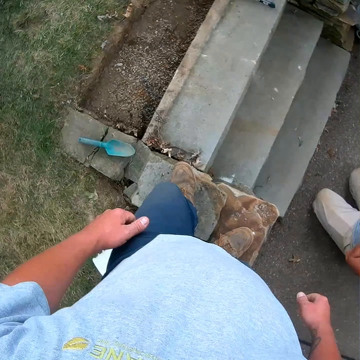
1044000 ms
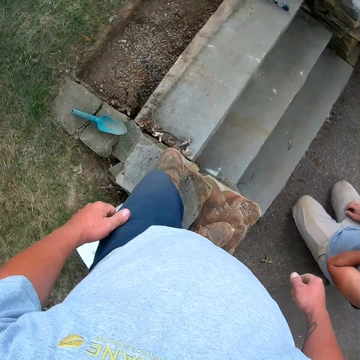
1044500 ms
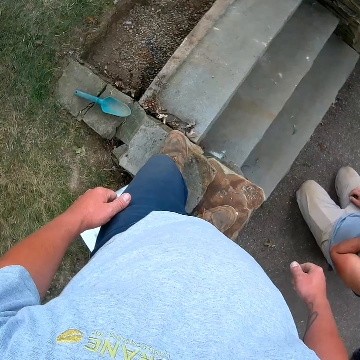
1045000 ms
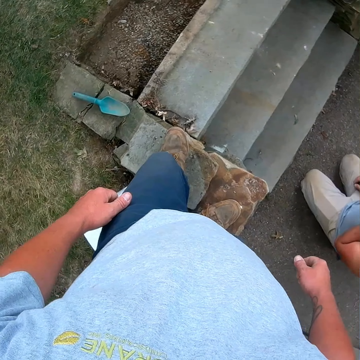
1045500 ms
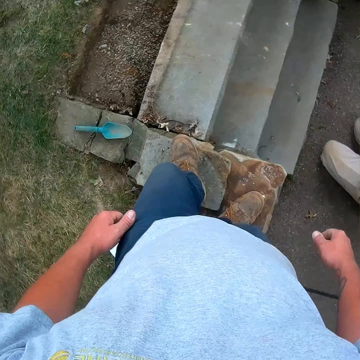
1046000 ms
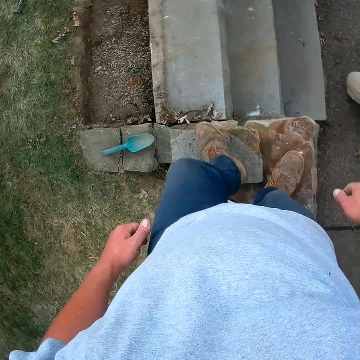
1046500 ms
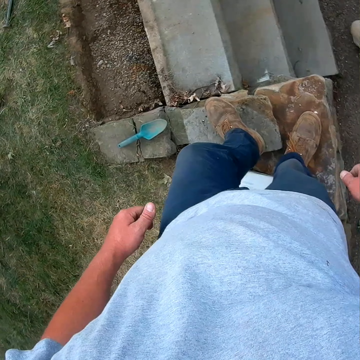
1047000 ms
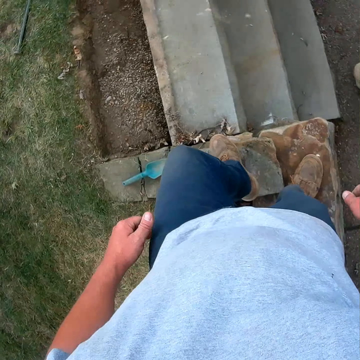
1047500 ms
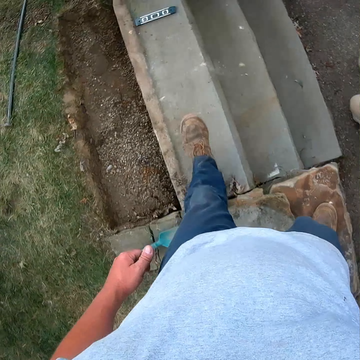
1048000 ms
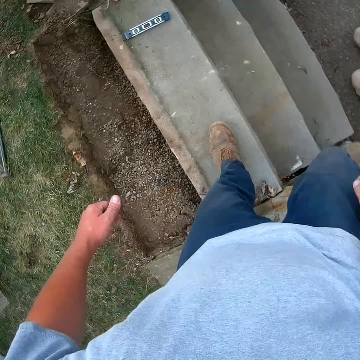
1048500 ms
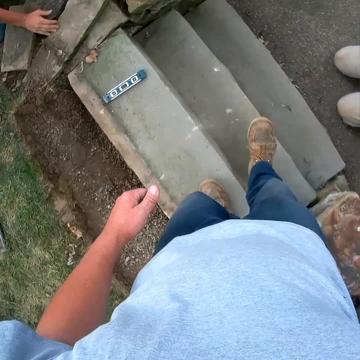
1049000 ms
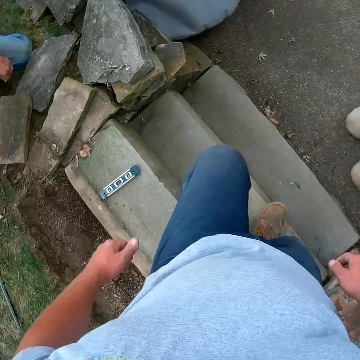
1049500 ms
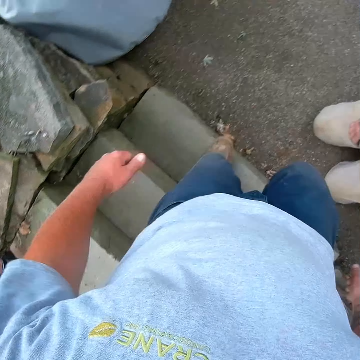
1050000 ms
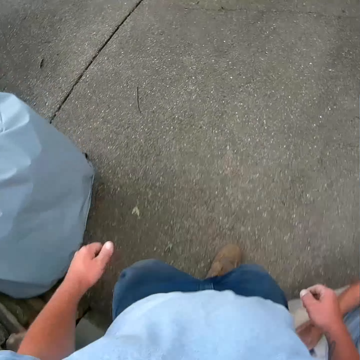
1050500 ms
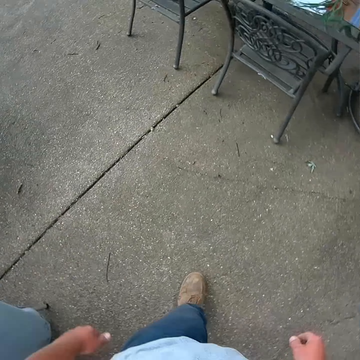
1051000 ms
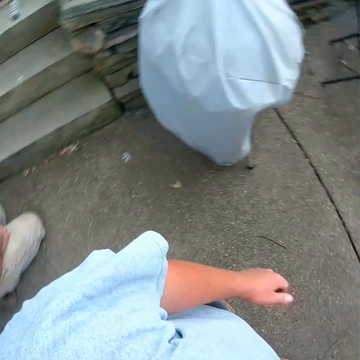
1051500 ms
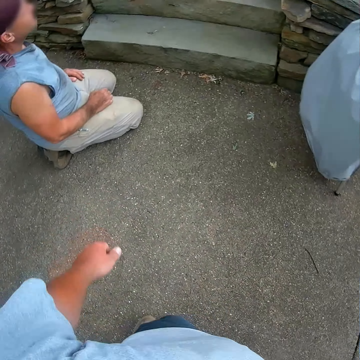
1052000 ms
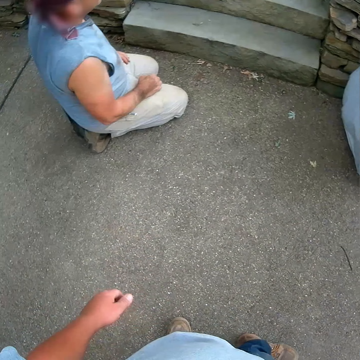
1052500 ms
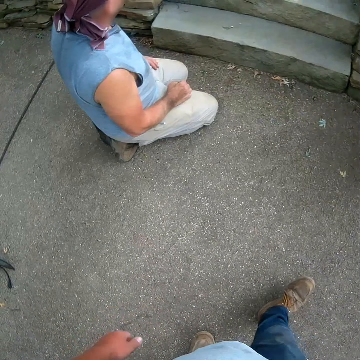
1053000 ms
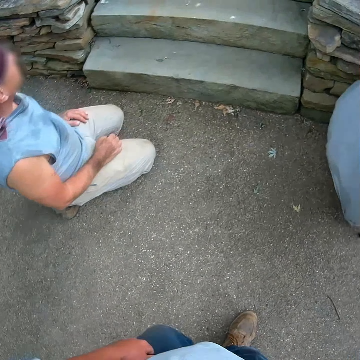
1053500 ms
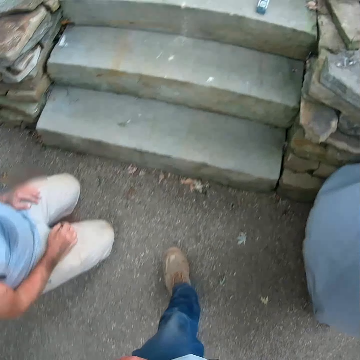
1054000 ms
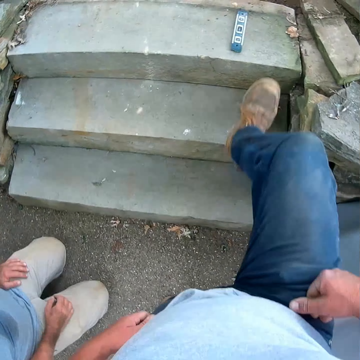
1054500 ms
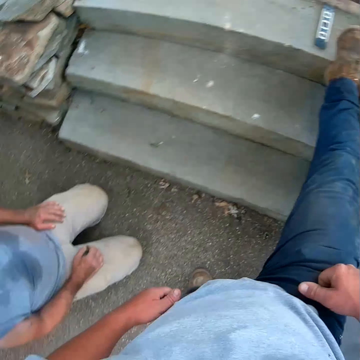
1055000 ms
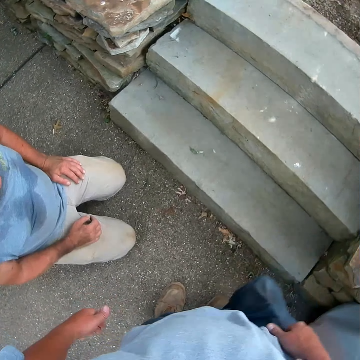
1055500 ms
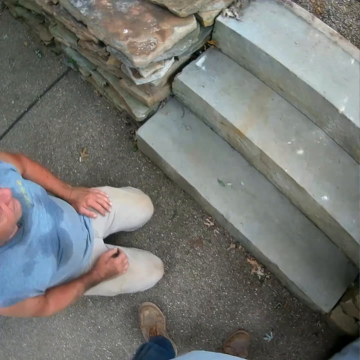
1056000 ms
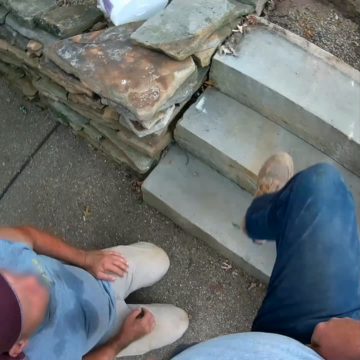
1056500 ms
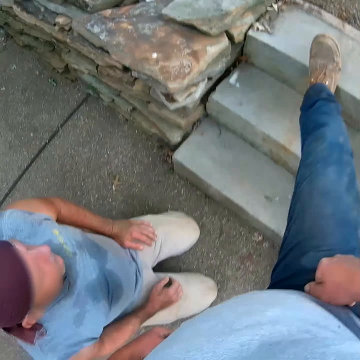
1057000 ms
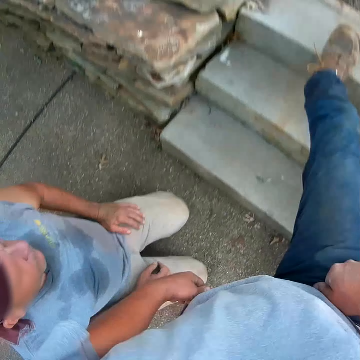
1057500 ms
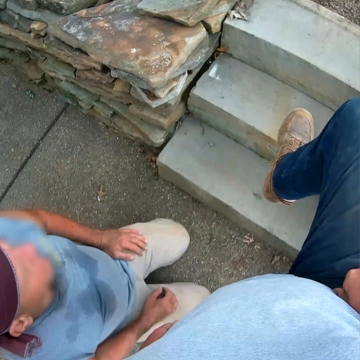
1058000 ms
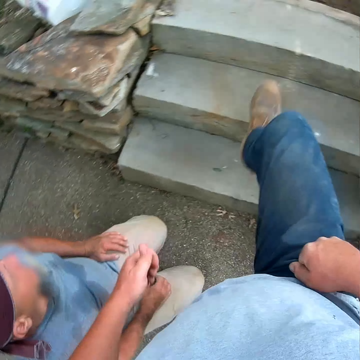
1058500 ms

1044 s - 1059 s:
The camera wearer looks around the field. He walks in the compound and steps on the concrete stone. A man kneels on the ground. The camera wearer pushes the stone with his feet and steps on the concrete stone. He removes his feet from the stone and places the leg on the ground. He steps on the concrete stone and pushes the stone with his feet.

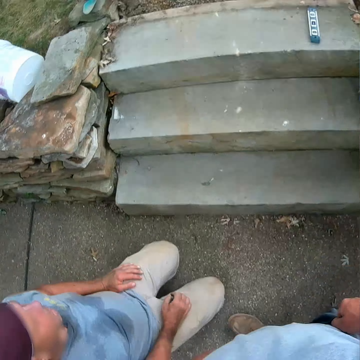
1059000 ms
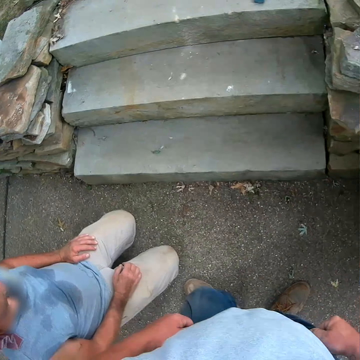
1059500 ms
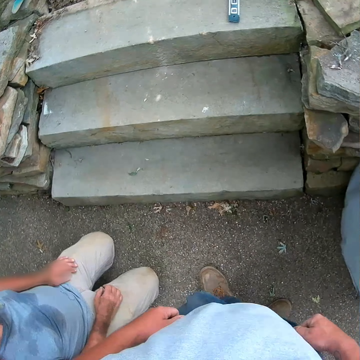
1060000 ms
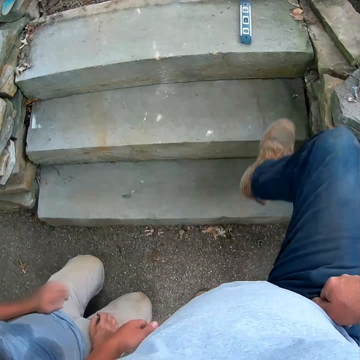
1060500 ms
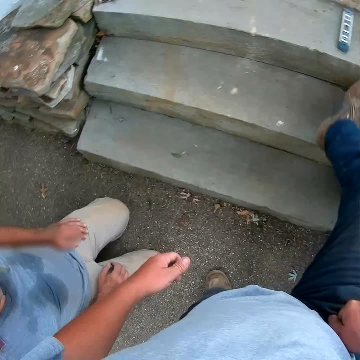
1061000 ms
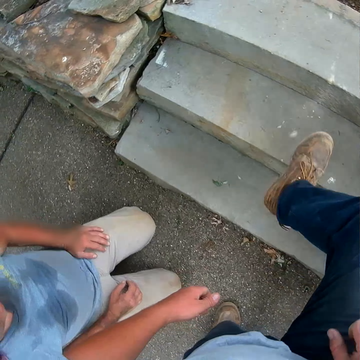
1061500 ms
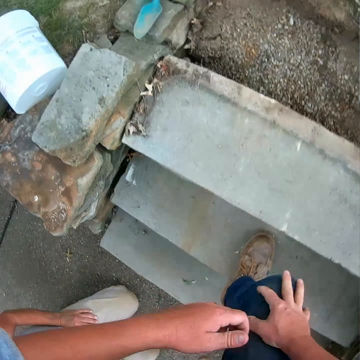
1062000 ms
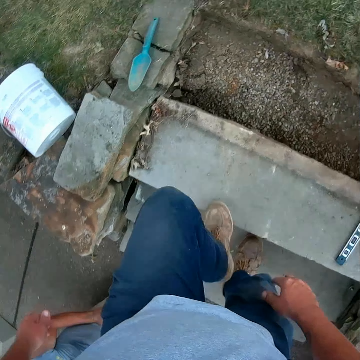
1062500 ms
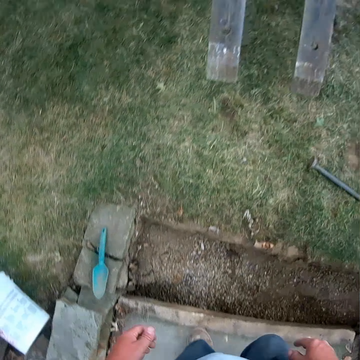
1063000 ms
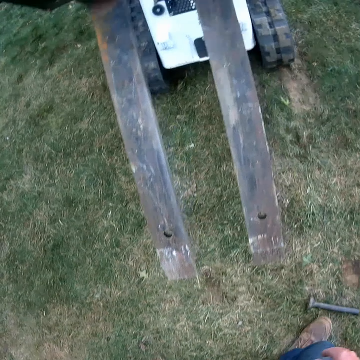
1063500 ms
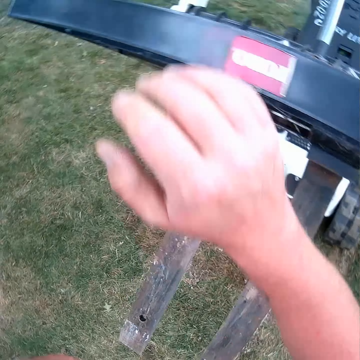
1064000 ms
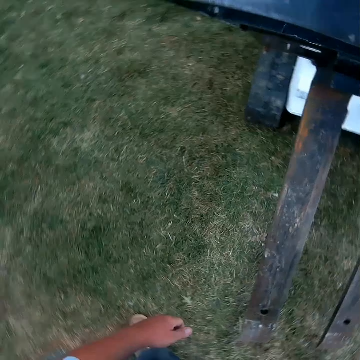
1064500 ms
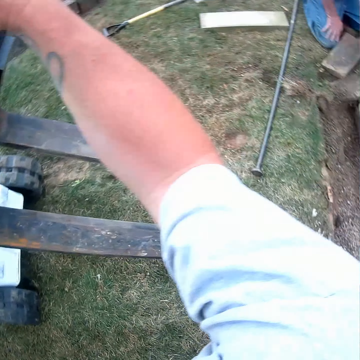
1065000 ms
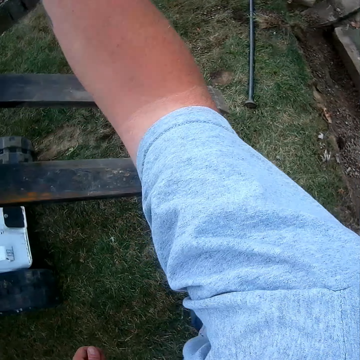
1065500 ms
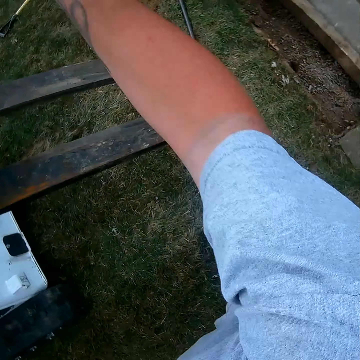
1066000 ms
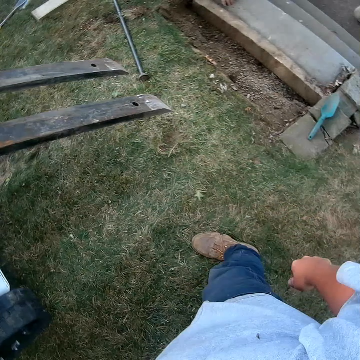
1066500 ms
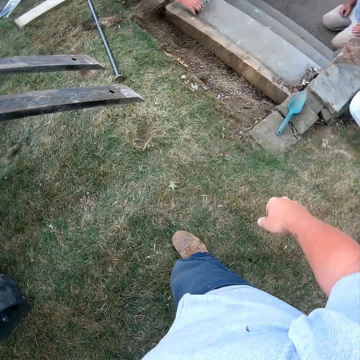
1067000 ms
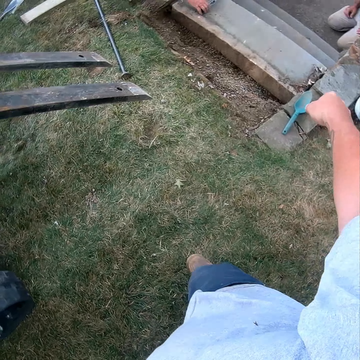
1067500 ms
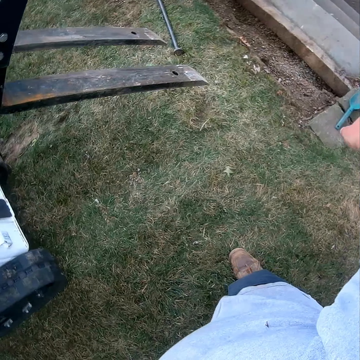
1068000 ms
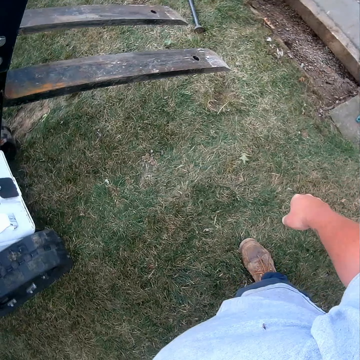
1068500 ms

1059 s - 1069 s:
The camera wearer removes his feet from the stone. He places the leg on the ground, steps on the concrete stone, pushes the stone with his feet, removes the leg from the concrete stone, steps on the concrete stone and holds the knee cap. He makes a step and walks on the field. He holds on to the tractor and touches something on the forklift. He looks around and removes the hand from the forklift.

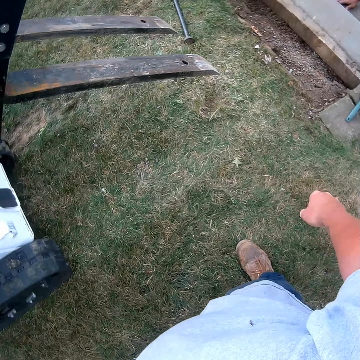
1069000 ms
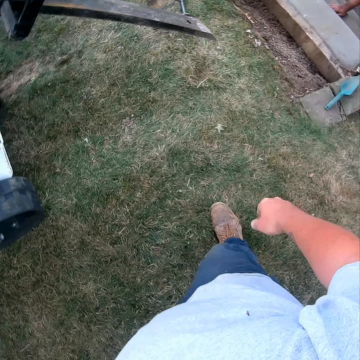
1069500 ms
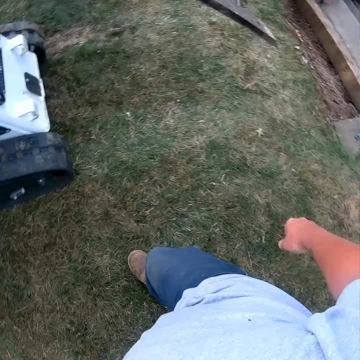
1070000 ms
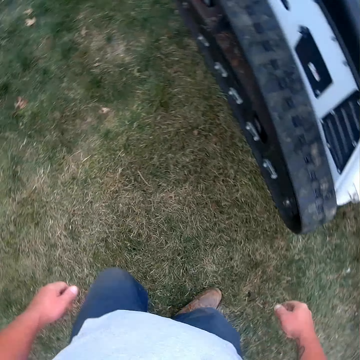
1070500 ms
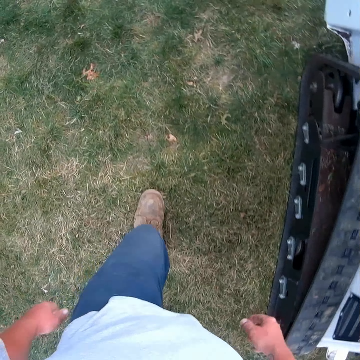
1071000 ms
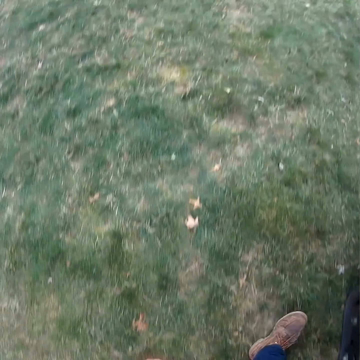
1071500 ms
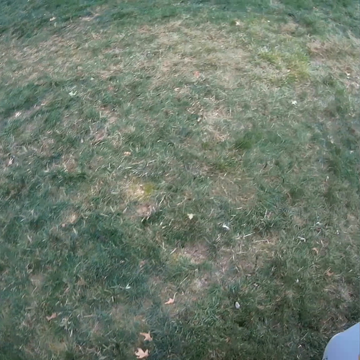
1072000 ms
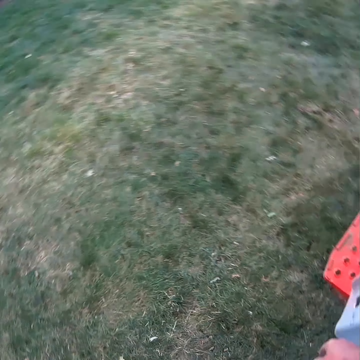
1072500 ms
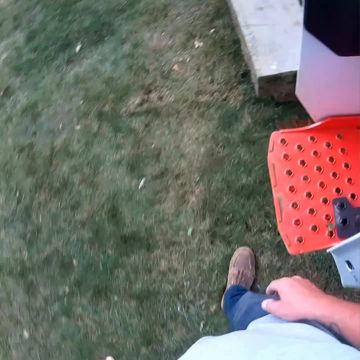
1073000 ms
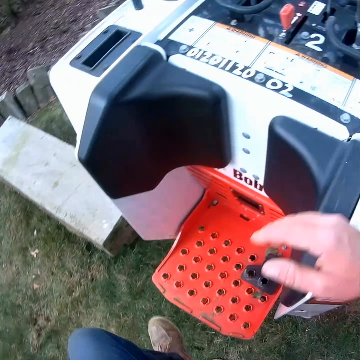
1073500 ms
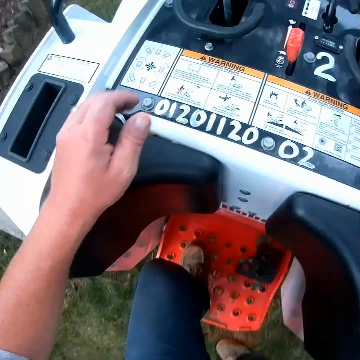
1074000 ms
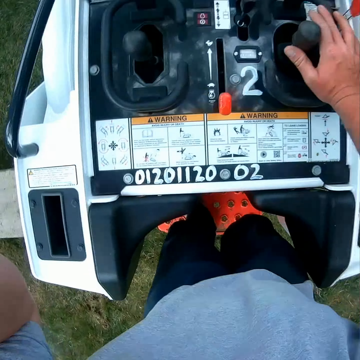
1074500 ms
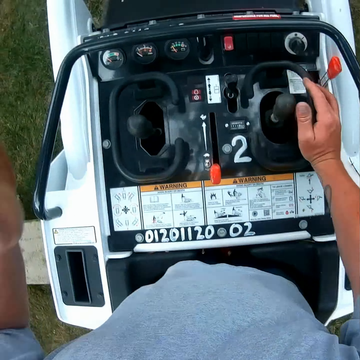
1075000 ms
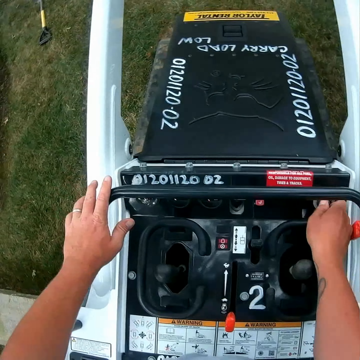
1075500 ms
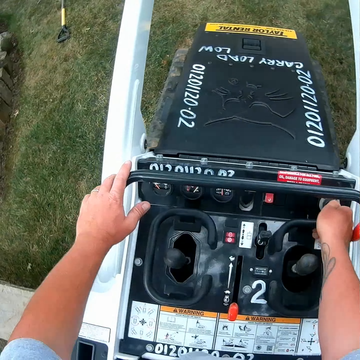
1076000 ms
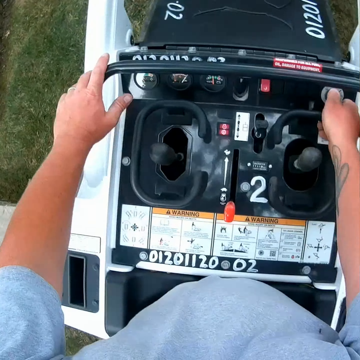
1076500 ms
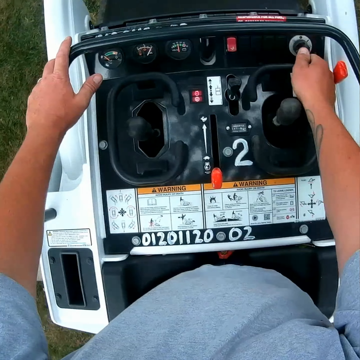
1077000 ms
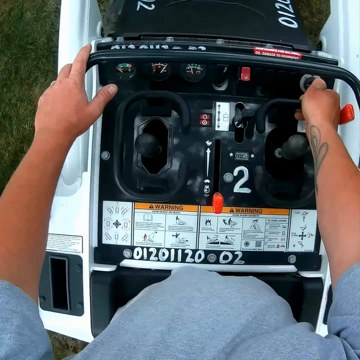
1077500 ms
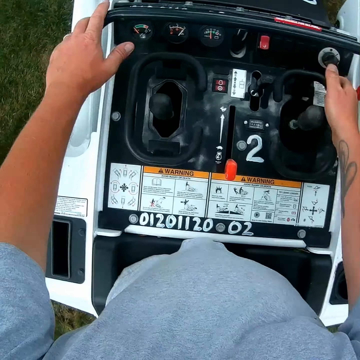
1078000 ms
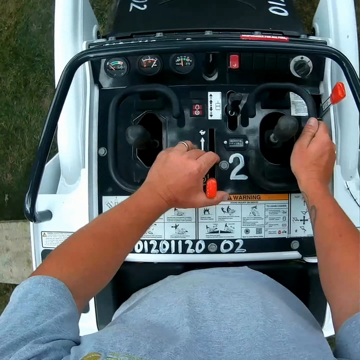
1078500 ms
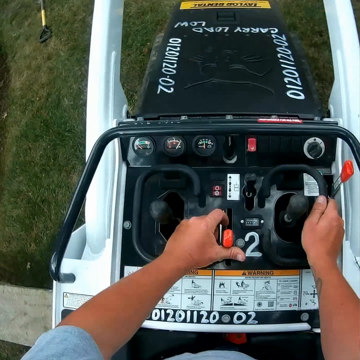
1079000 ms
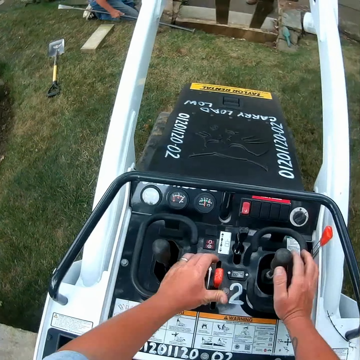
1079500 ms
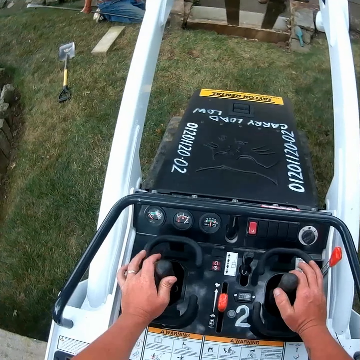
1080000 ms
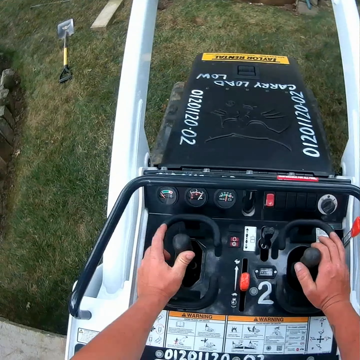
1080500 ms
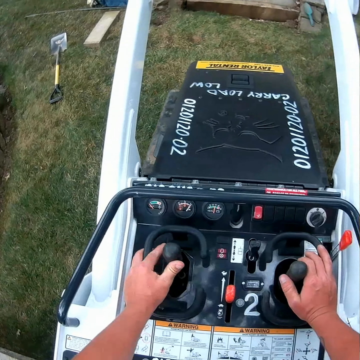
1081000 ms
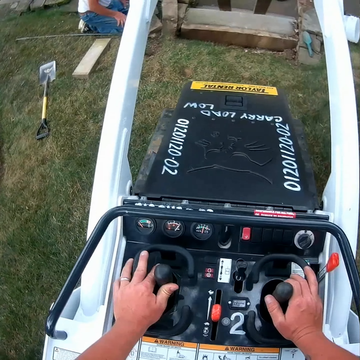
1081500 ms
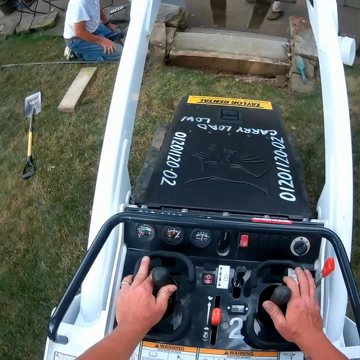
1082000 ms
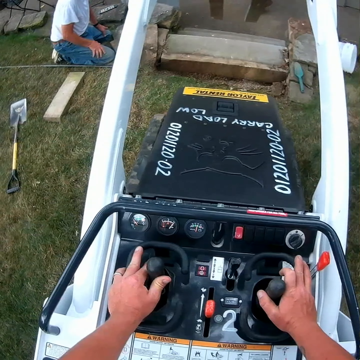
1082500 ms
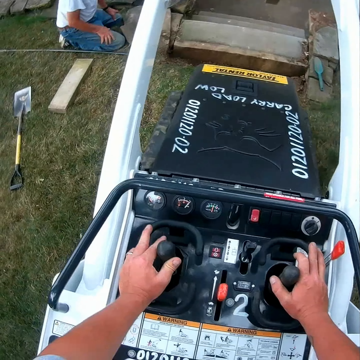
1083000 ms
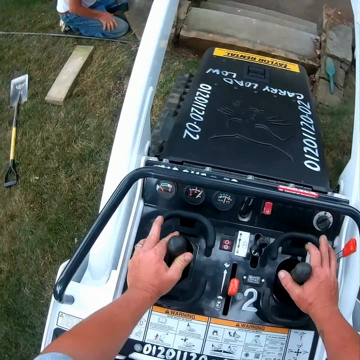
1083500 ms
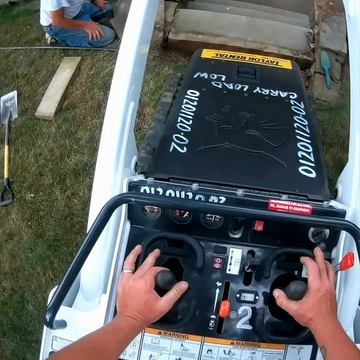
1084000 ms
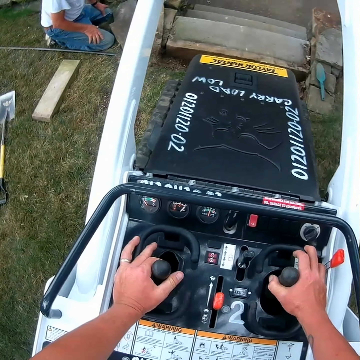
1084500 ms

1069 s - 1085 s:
The camera wearer walks on the field. They board the tractor. They operate the forklift. They switch the tractor on, push the handbrake, rotate the gear and drive the tractor. Someone kneels on the field.
